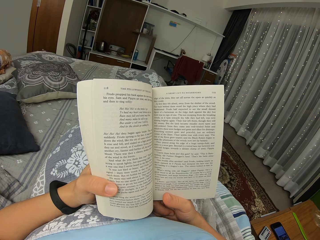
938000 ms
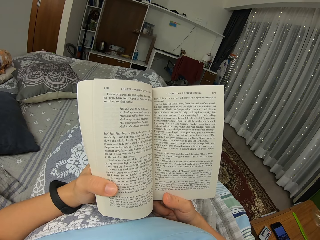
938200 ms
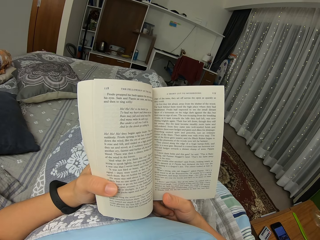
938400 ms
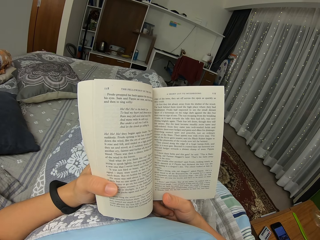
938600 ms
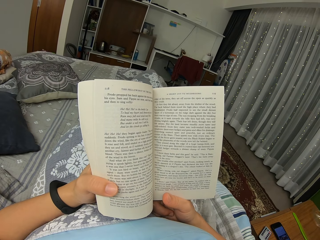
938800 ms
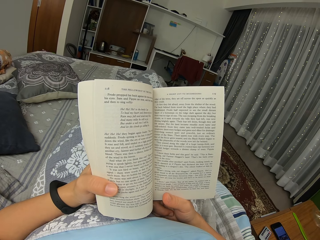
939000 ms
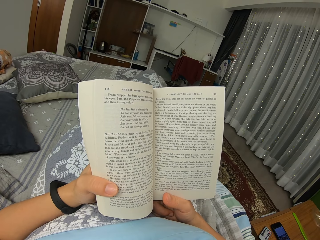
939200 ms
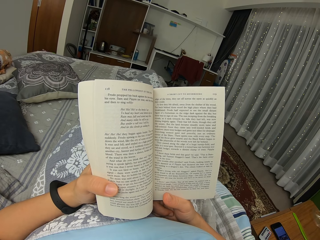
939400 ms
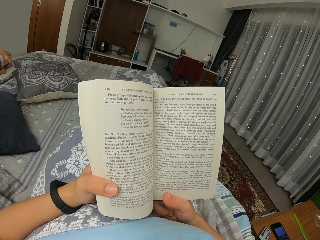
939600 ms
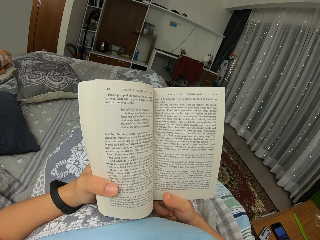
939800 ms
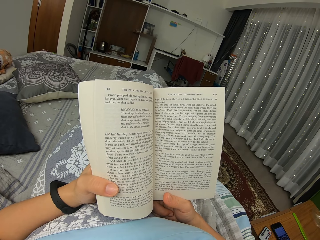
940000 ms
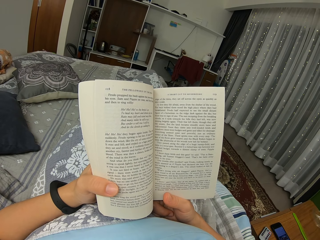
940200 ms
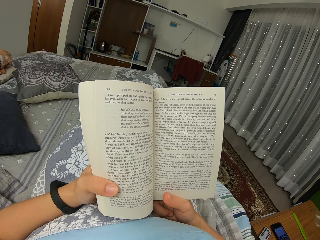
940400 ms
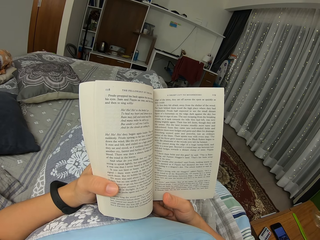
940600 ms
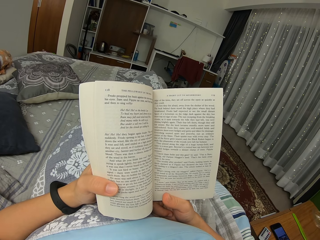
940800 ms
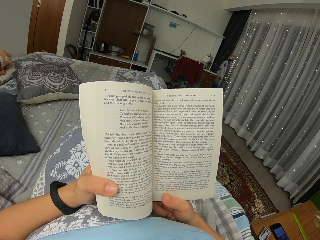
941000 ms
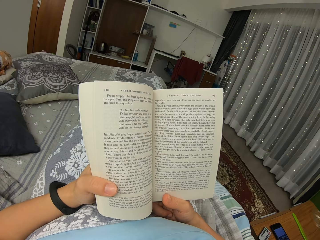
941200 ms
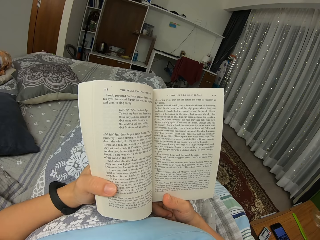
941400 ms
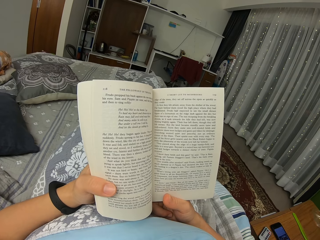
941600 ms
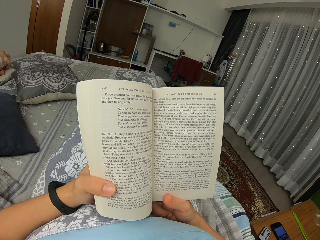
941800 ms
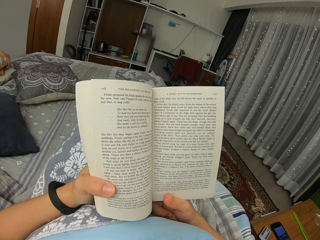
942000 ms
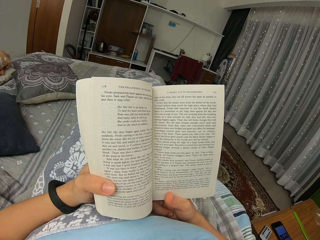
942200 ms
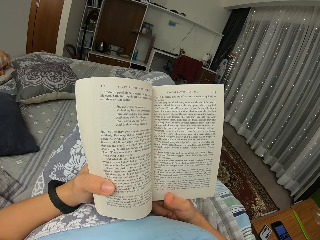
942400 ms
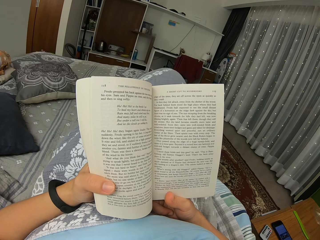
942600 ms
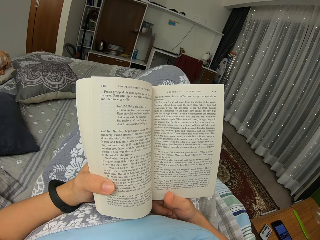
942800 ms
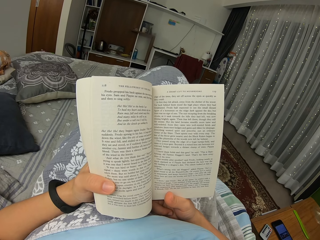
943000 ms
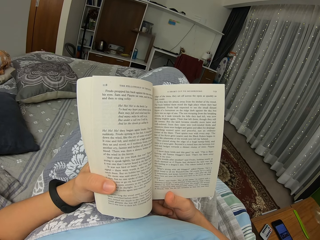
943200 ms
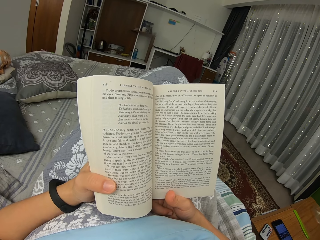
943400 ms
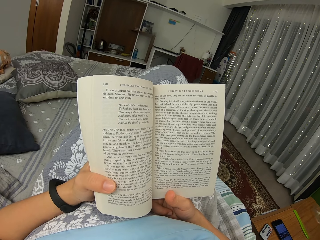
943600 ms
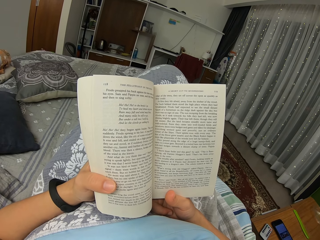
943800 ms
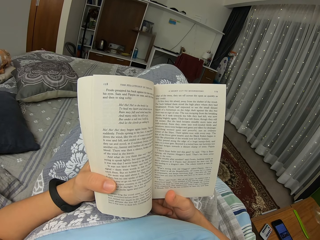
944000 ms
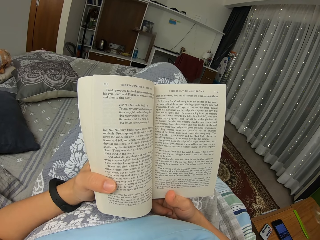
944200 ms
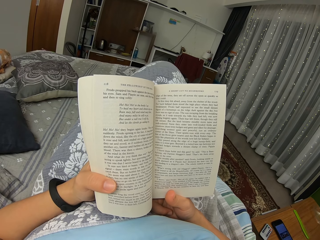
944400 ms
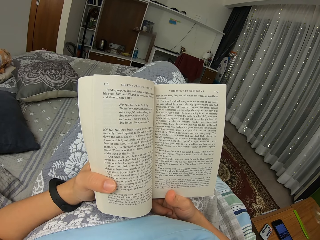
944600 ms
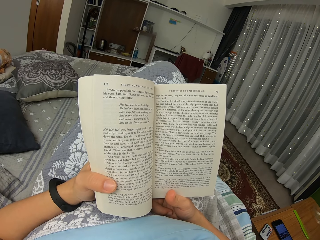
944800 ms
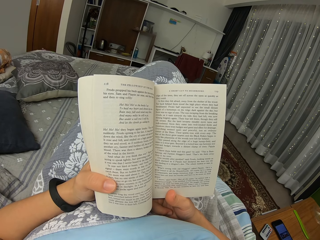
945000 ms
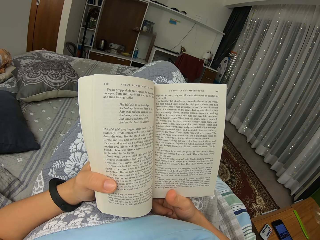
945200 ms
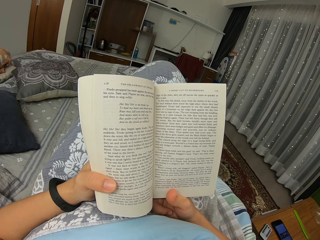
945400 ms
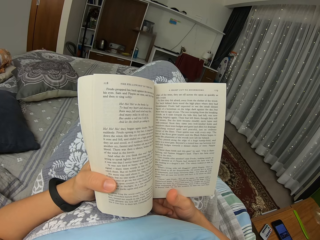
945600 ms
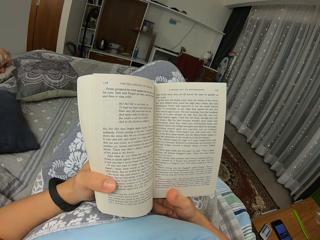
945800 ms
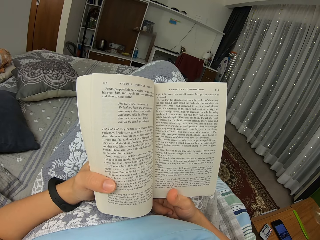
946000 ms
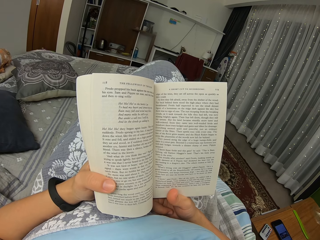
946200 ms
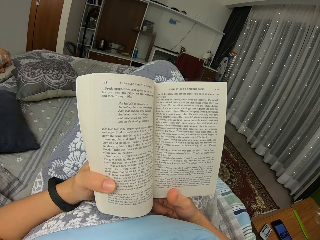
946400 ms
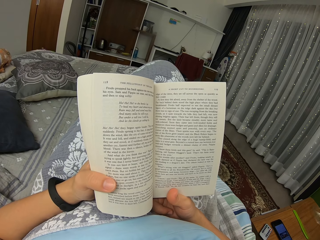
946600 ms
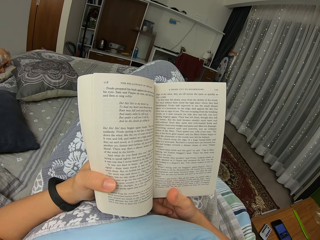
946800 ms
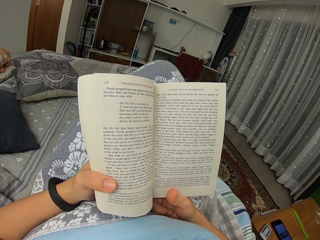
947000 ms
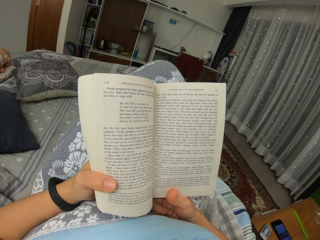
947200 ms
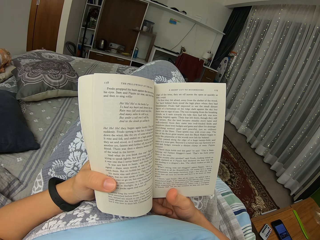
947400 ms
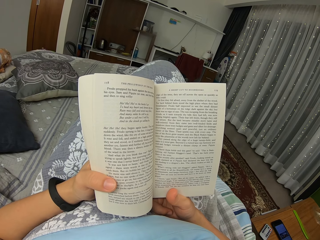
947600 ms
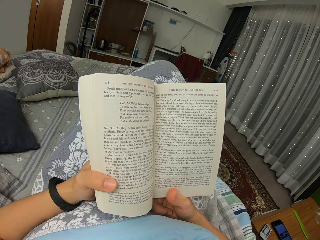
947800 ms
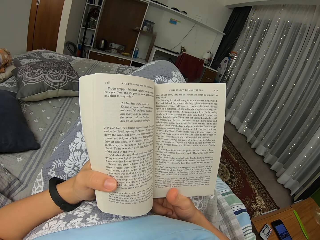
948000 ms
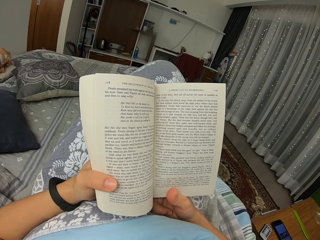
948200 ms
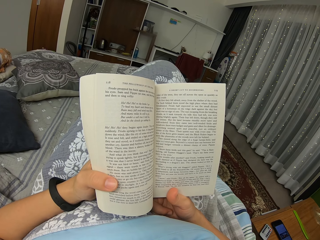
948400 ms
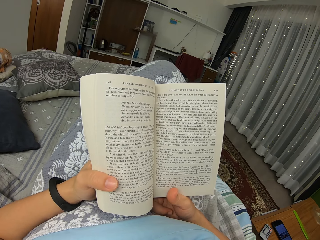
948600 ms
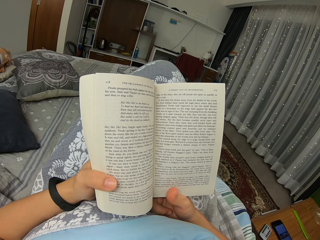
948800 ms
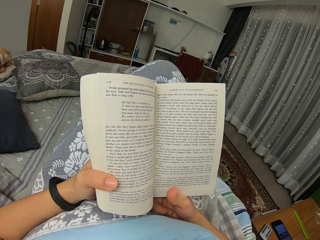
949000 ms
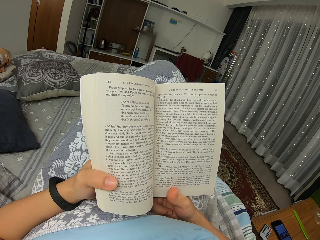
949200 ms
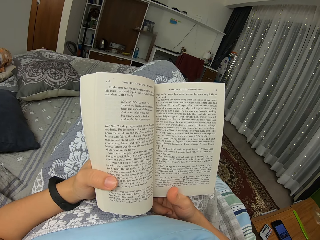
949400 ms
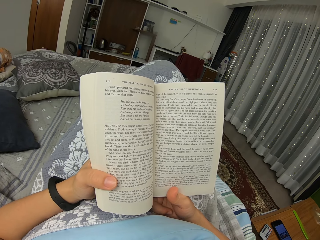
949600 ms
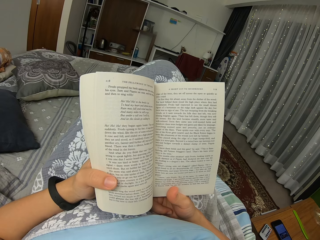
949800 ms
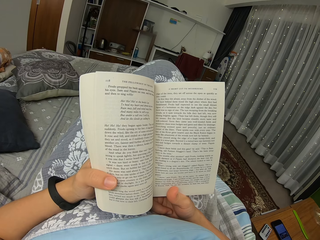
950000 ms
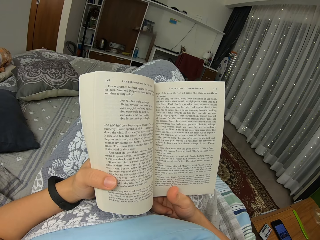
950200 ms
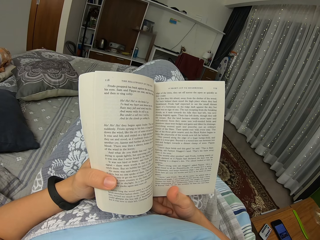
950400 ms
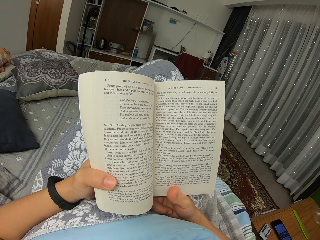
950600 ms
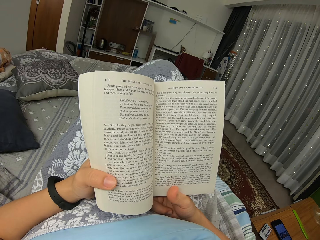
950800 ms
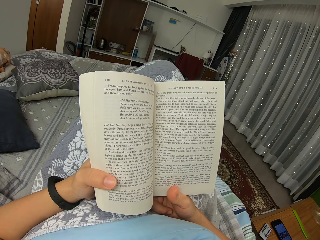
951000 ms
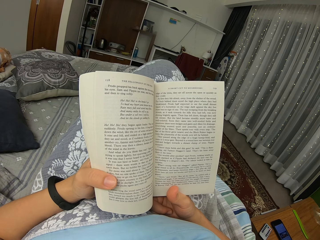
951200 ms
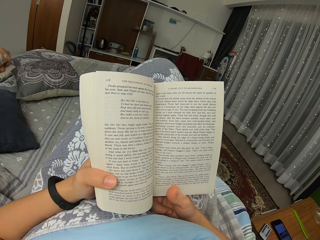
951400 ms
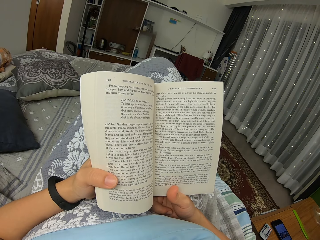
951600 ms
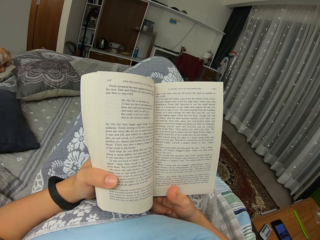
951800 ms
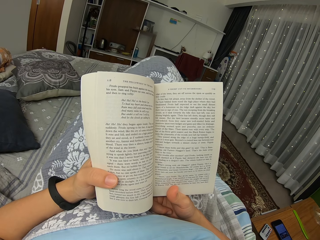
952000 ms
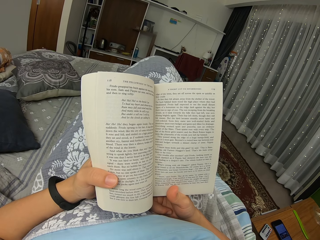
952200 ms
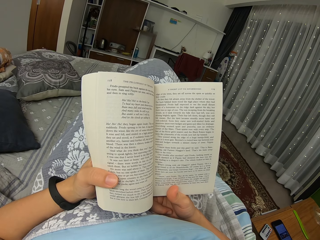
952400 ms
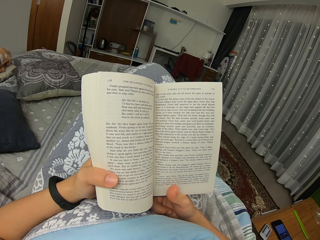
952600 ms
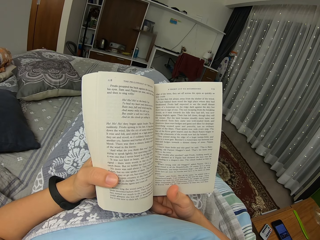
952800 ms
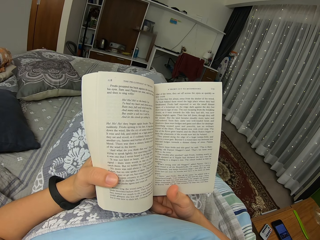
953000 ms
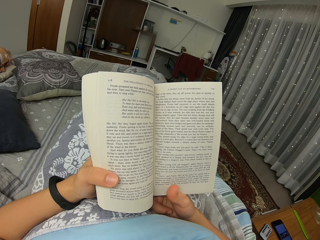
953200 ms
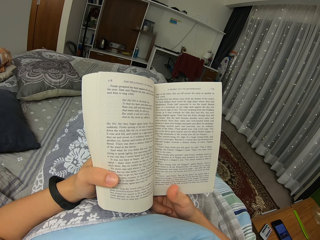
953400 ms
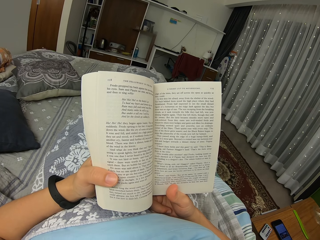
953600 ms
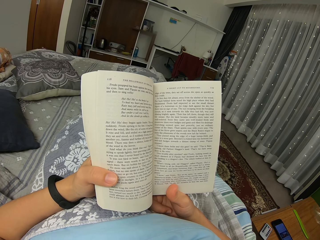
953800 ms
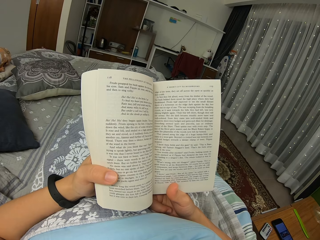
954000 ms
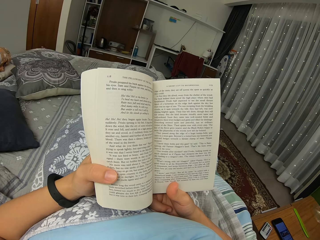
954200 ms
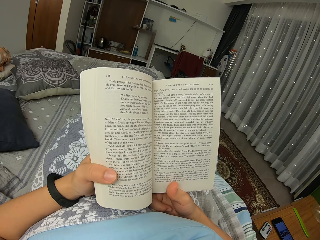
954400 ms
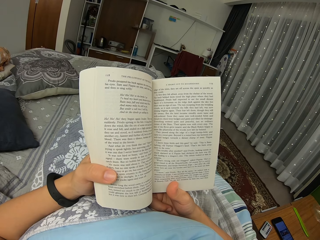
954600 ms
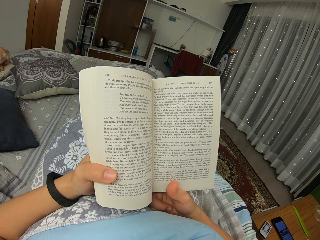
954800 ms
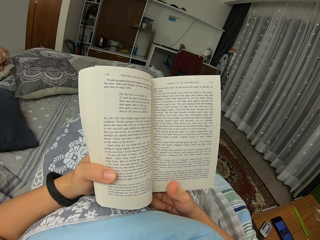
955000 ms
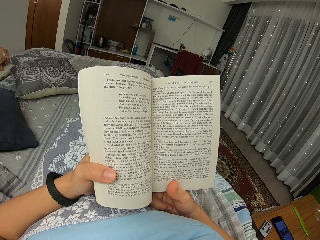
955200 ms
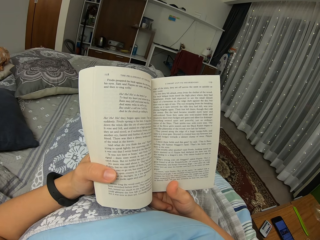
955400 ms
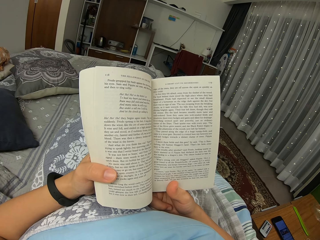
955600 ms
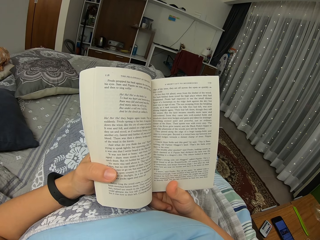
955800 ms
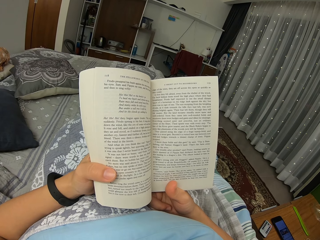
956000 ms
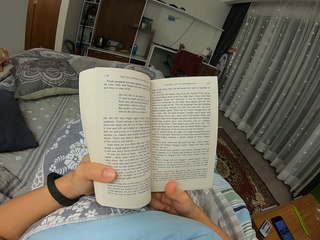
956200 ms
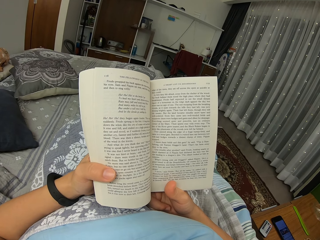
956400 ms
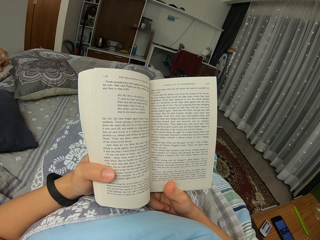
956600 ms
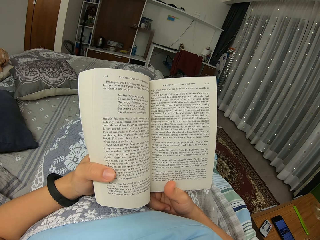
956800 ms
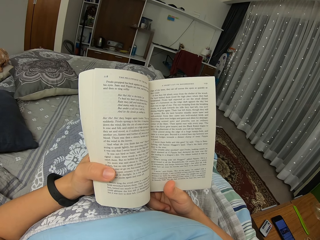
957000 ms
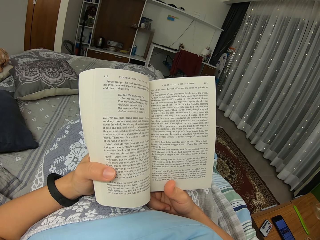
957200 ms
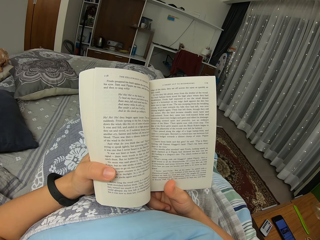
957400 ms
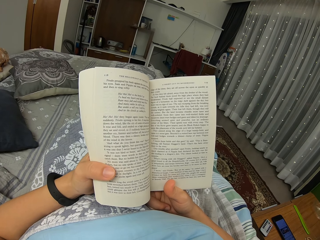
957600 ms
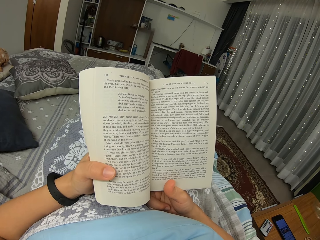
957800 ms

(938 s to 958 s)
The camera wearer raises a leg. They slightly move a foot. They read a book. They lower the leg.

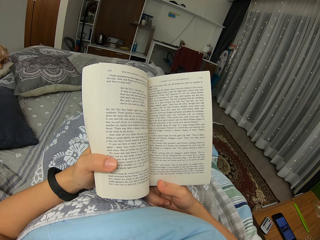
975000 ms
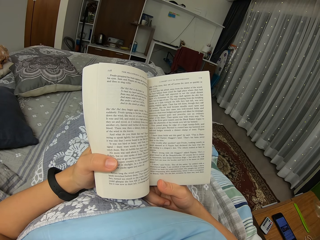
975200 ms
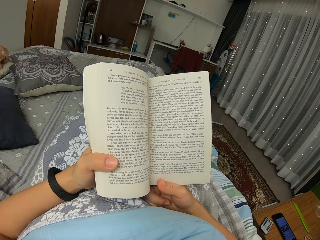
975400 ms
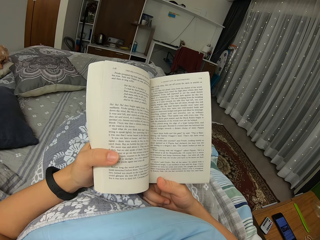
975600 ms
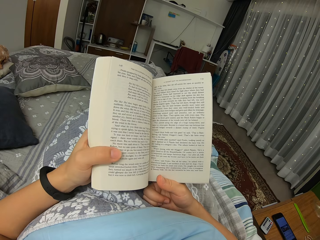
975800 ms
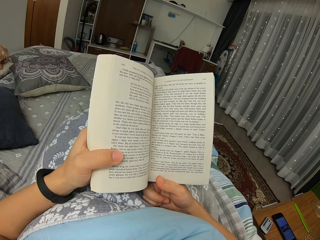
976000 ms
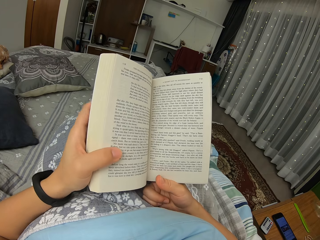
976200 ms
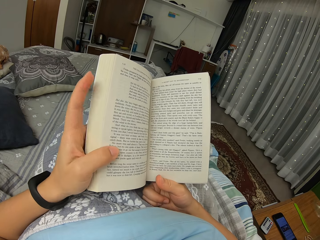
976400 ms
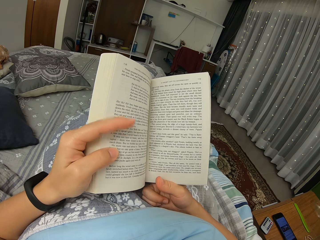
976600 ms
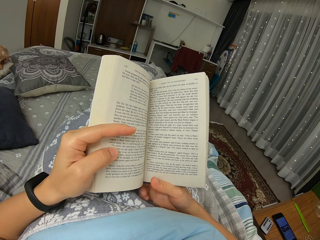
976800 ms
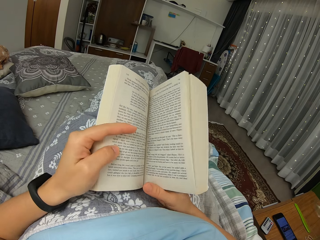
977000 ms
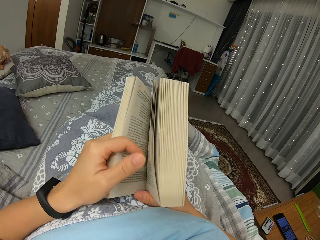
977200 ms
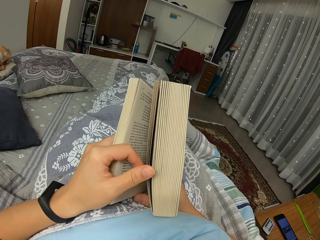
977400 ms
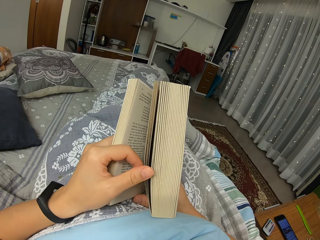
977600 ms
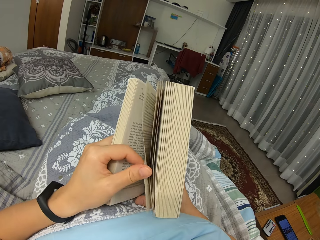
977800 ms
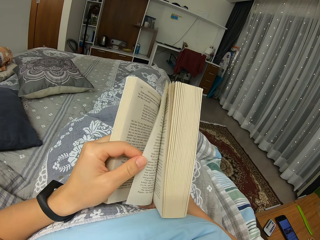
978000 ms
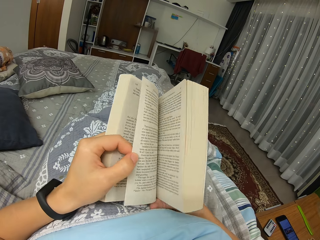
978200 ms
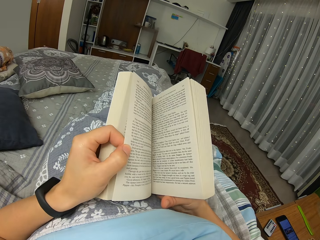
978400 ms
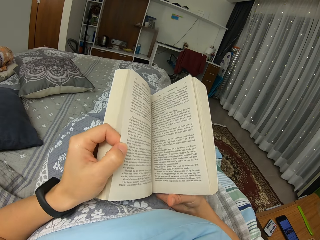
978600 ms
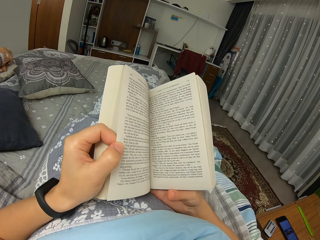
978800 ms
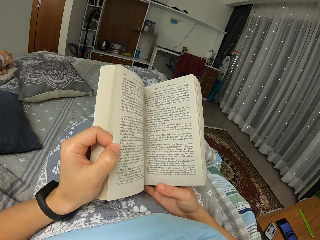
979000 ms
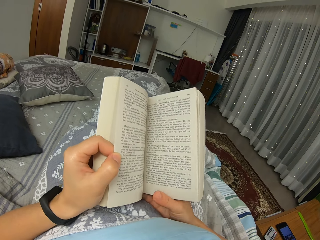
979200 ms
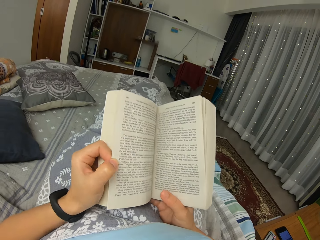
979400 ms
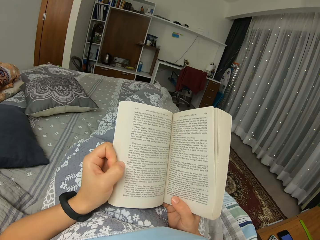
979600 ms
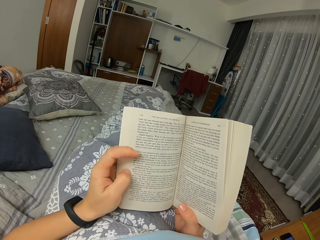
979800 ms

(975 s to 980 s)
The camera wearer moves a finger. They turn the page.
